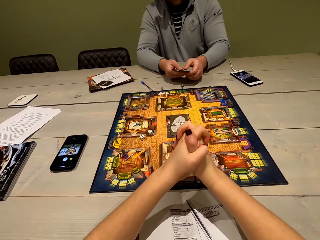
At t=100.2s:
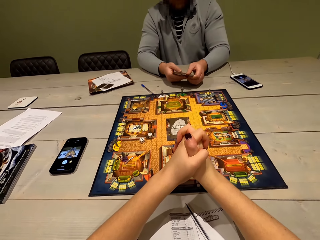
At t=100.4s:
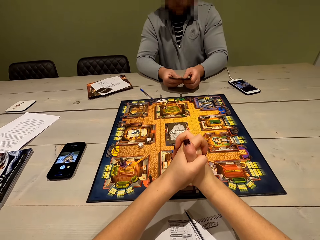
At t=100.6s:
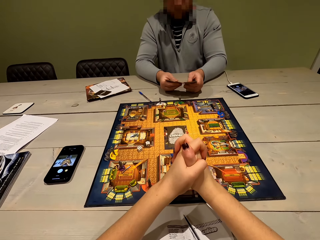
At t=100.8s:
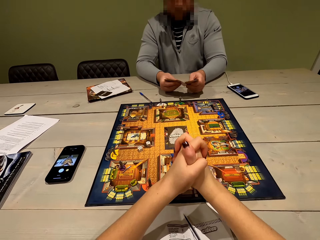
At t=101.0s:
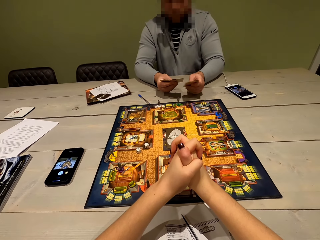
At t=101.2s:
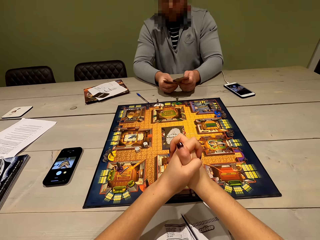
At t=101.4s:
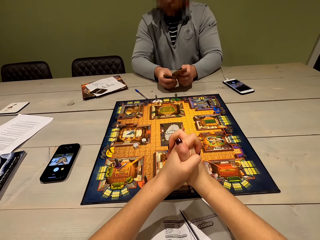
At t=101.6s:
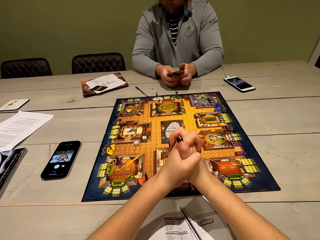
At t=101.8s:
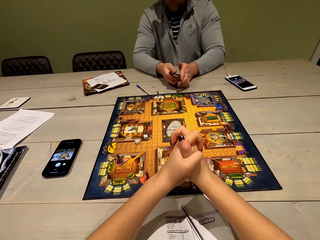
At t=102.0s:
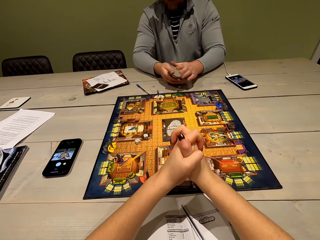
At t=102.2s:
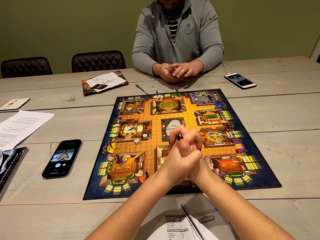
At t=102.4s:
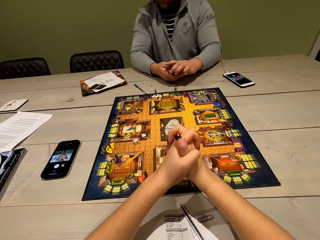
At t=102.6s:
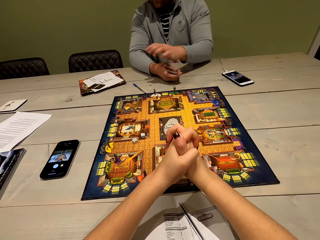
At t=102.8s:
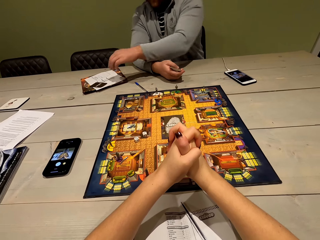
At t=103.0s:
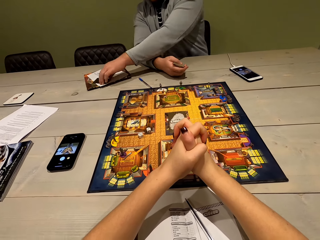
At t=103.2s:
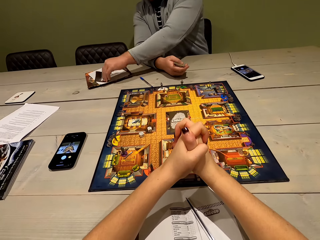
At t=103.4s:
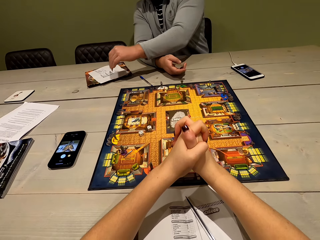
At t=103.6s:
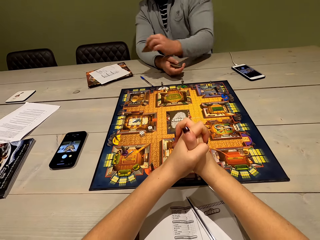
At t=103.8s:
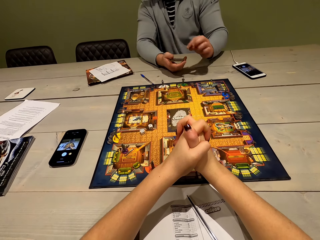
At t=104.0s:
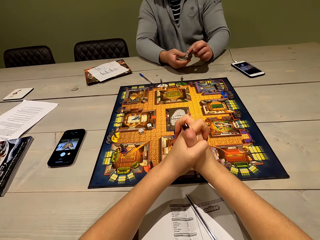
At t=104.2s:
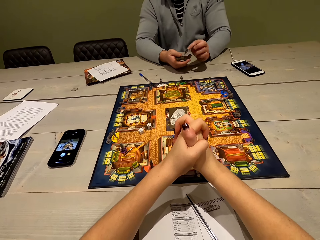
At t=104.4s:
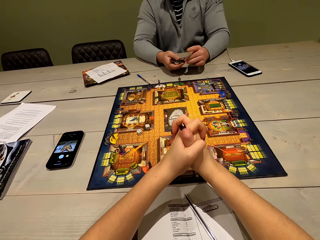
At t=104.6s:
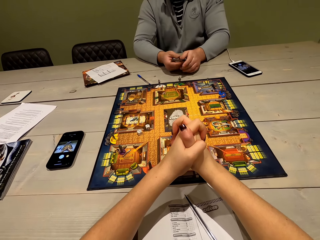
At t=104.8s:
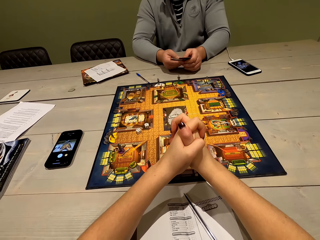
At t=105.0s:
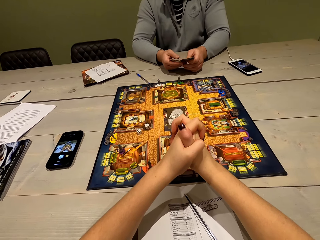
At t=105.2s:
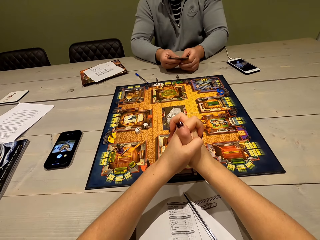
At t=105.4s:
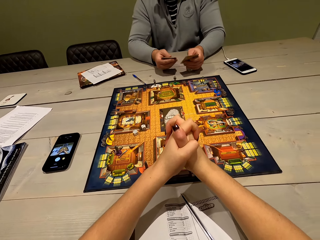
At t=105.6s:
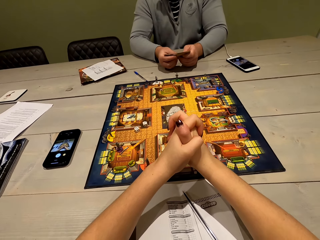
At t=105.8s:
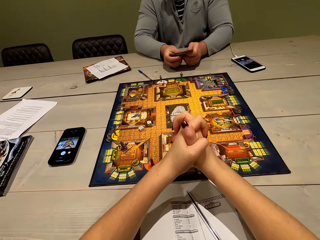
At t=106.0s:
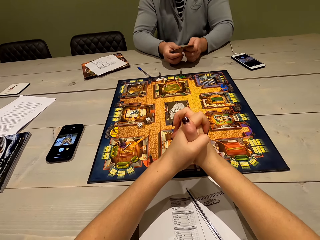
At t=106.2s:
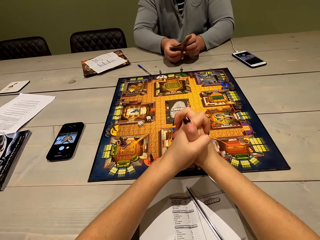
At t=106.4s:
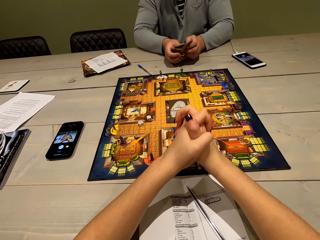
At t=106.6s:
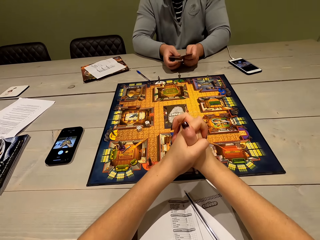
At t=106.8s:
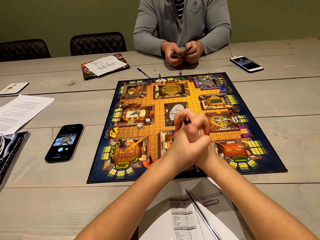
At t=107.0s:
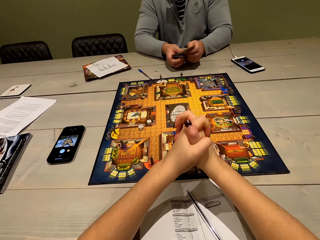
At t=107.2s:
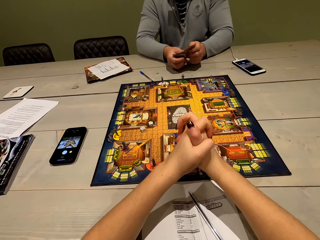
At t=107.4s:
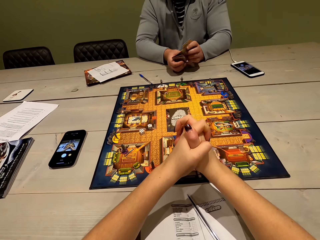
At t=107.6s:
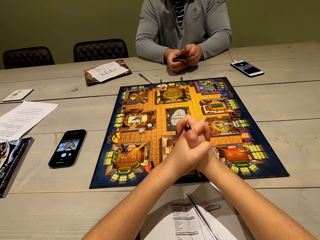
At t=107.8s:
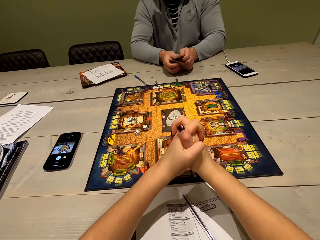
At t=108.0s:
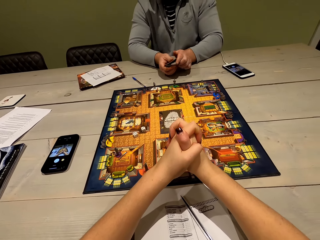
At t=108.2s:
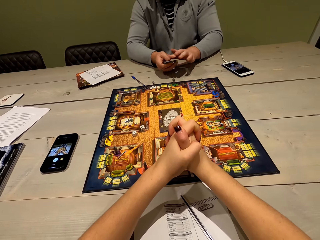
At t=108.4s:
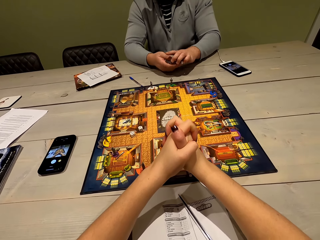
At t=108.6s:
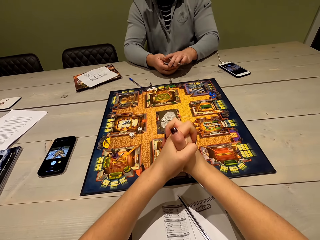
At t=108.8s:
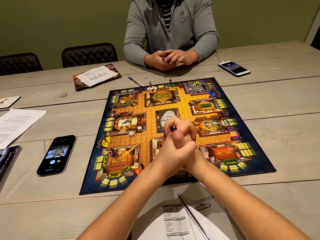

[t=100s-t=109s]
The camera wearer looks at the board. A man shuffles the playing cards. The man lifts the left hand, lifts a playing card, looks at the playing card and shuffles the playing cards.

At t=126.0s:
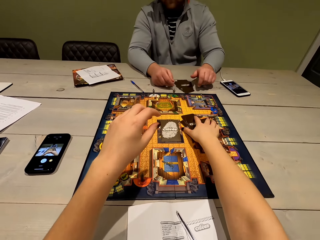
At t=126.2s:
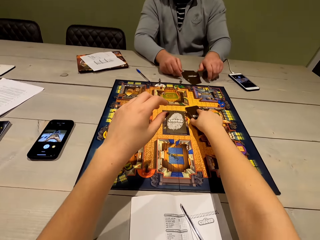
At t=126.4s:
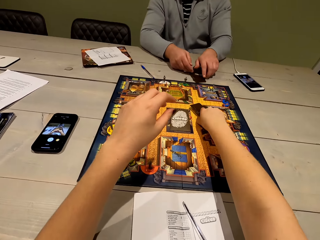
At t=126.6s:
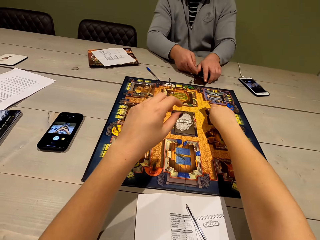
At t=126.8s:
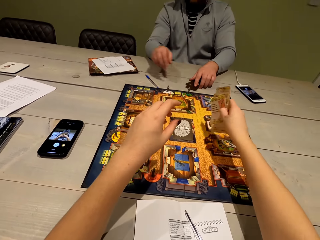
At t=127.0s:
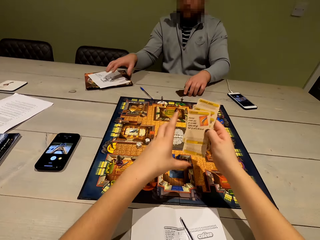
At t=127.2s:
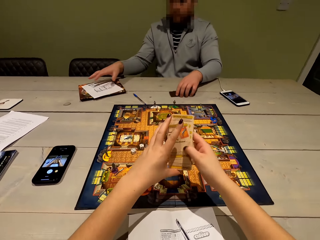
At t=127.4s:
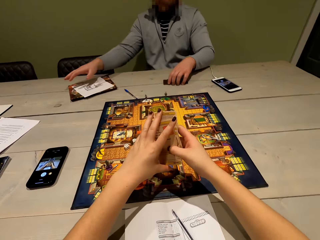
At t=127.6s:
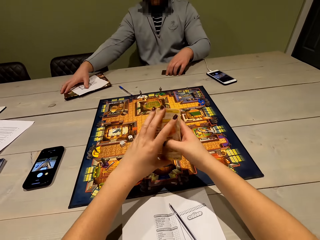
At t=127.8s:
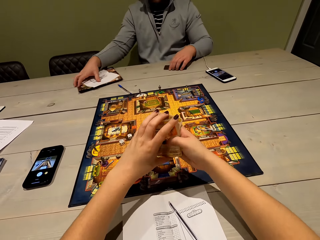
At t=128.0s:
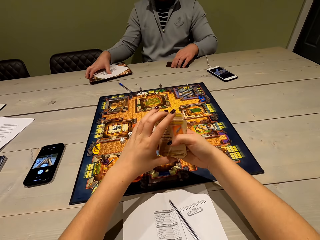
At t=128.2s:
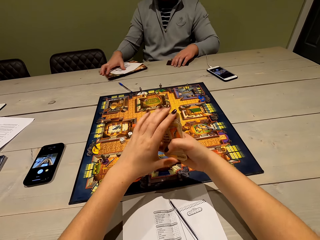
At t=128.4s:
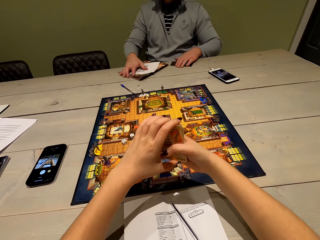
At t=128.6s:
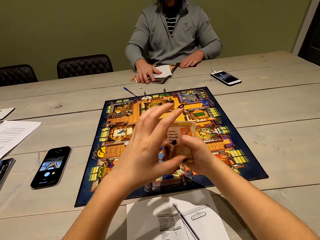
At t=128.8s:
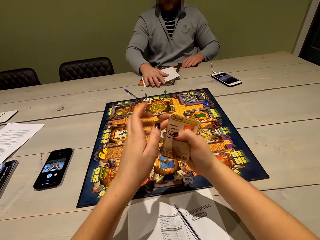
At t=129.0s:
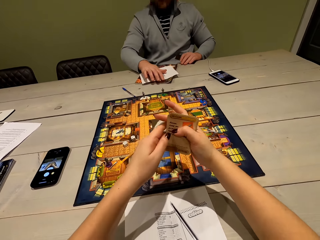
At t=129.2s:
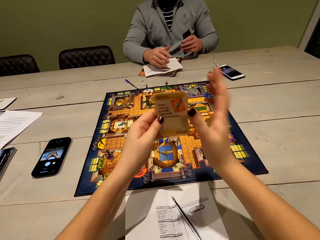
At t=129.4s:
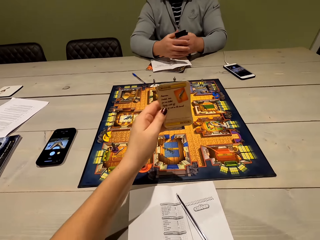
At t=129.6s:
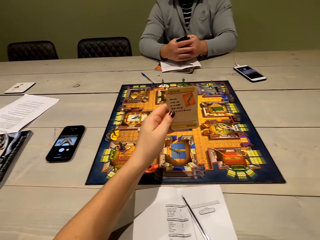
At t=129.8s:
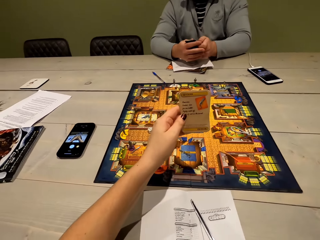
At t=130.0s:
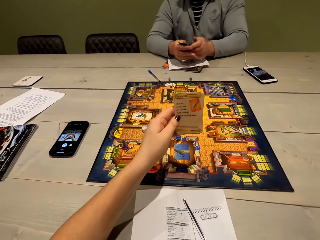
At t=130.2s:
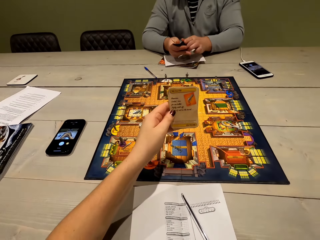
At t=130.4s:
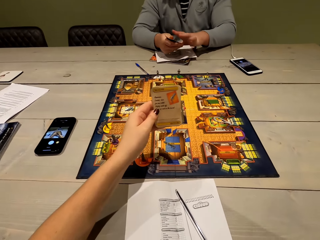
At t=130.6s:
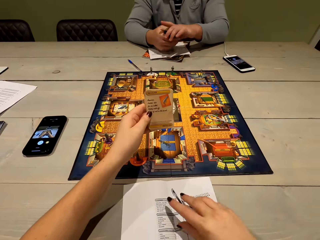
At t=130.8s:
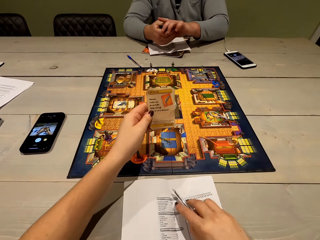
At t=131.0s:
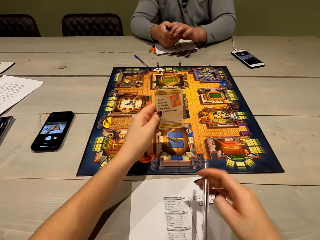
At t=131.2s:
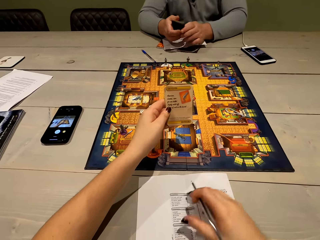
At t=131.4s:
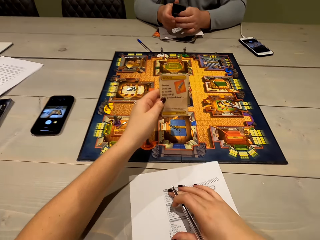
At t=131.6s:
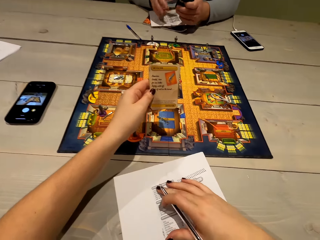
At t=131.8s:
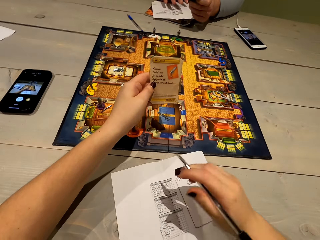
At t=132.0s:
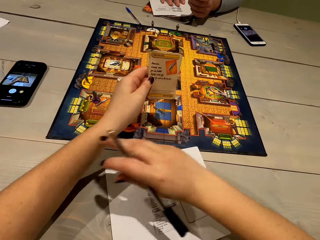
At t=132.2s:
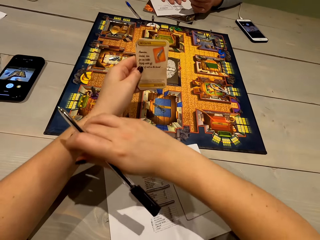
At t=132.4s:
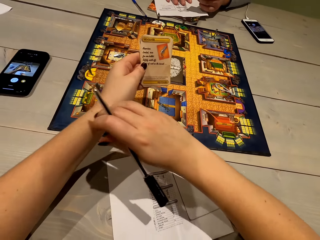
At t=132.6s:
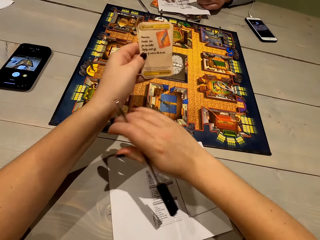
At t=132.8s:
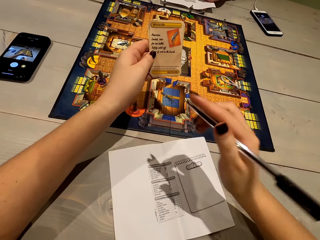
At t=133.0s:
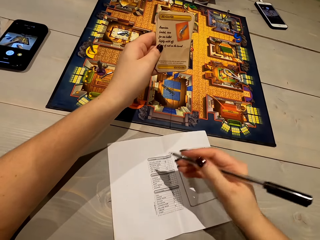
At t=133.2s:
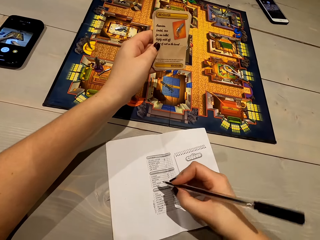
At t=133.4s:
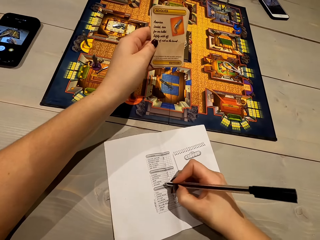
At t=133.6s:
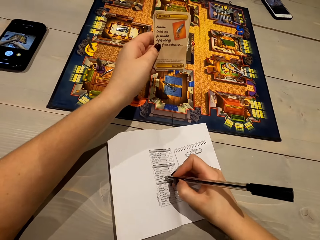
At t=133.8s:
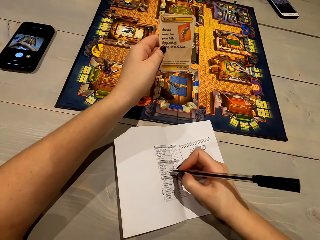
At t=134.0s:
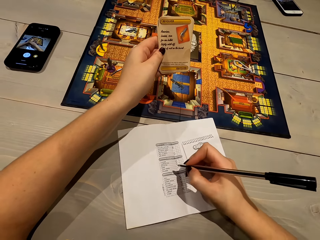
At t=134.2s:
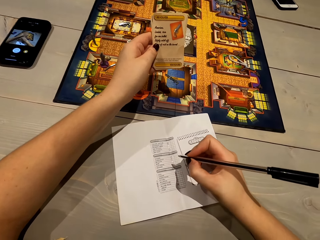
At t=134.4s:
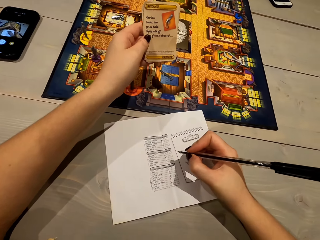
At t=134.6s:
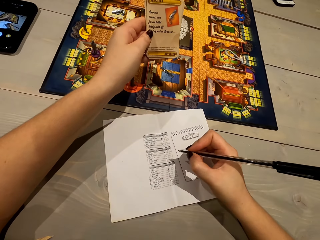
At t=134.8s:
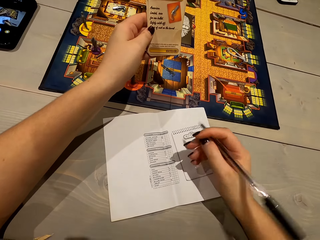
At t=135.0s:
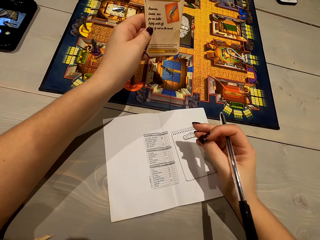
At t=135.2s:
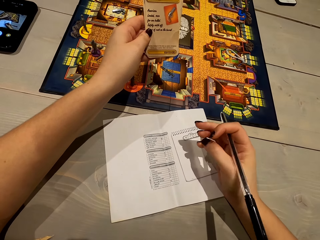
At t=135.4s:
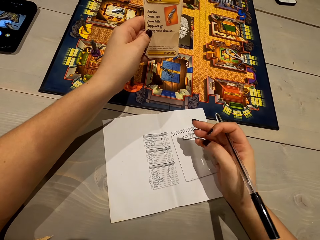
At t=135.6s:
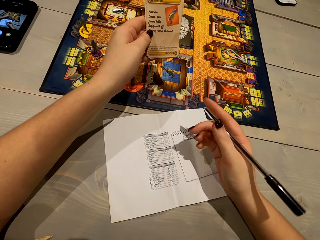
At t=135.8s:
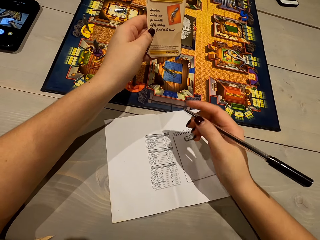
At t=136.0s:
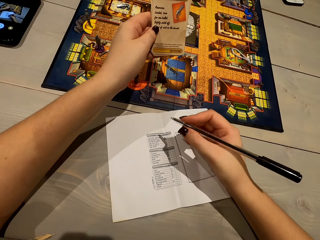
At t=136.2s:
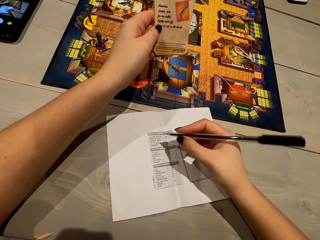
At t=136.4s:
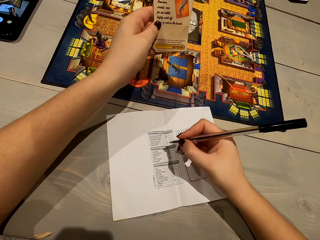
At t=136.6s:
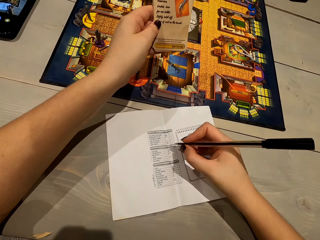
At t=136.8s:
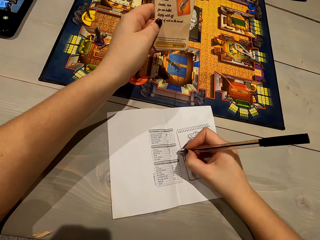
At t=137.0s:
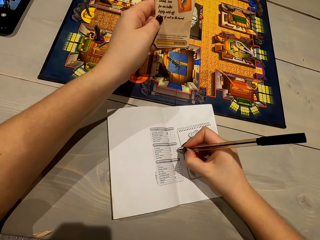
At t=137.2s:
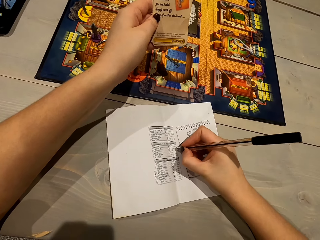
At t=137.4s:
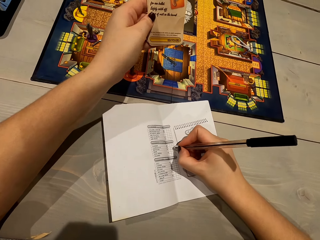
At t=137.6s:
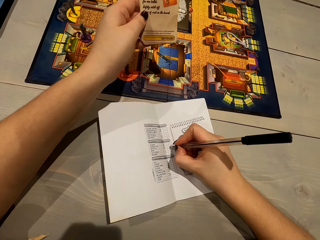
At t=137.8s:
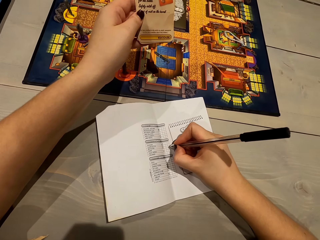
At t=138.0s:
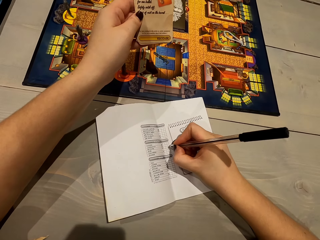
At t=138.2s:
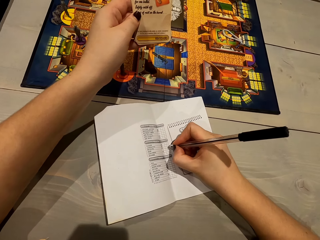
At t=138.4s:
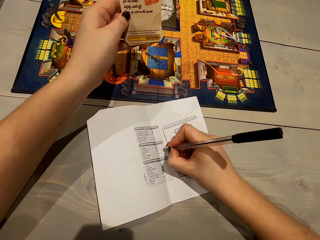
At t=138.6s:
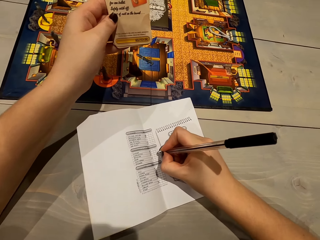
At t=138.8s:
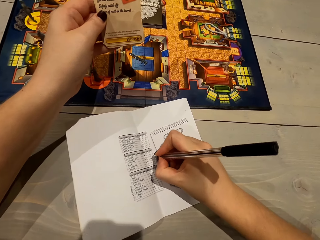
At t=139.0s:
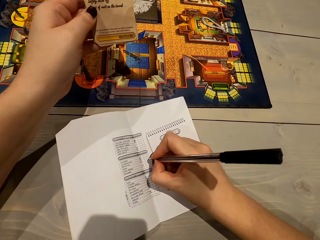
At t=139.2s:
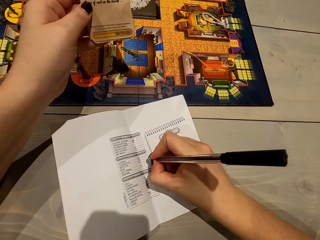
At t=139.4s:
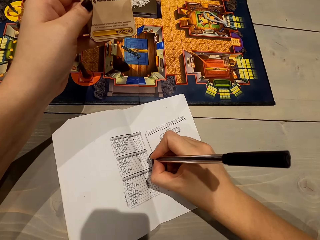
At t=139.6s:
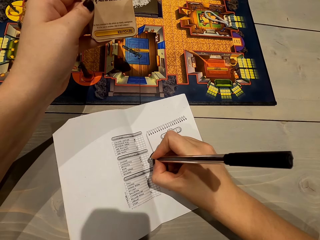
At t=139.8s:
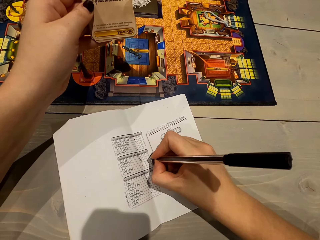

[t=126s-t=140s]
The camera wearer moves both hands. They pick the playing card, lift the playing card and shuffle the playing card. They pull the book closer. They lift the right hand. They look at the playing card. They pick the pen. They put the book in order. They push the paper. They rub the left hand with the right hand. They move the right hand. They write on the paper. They lift the pen. They look at the paper. They move the pen. They record the cards on the piece of paper.
